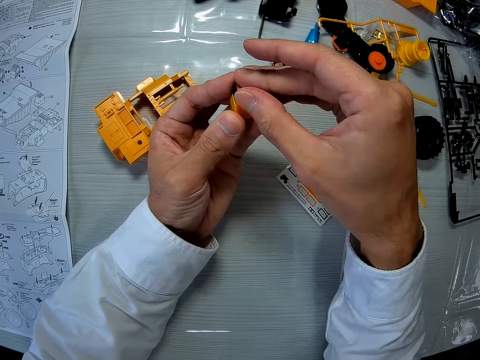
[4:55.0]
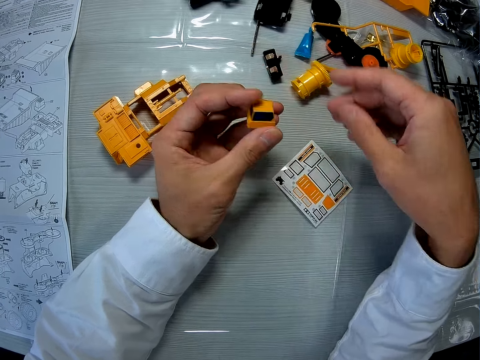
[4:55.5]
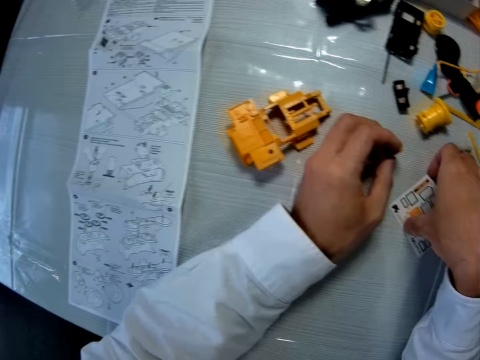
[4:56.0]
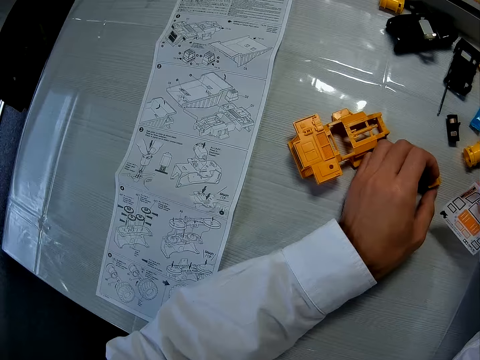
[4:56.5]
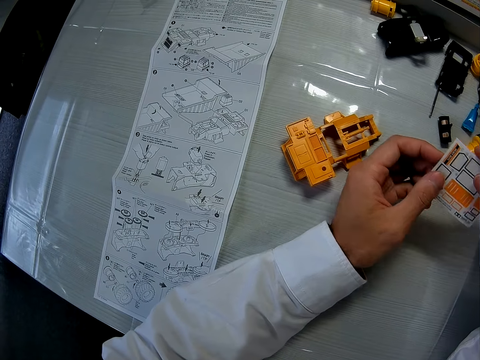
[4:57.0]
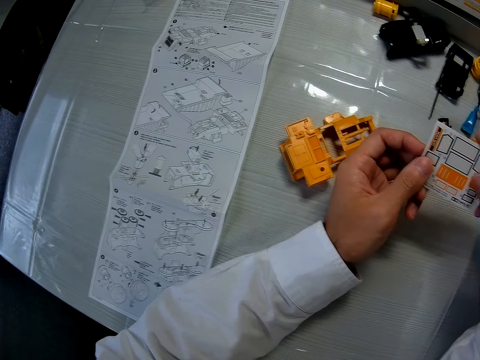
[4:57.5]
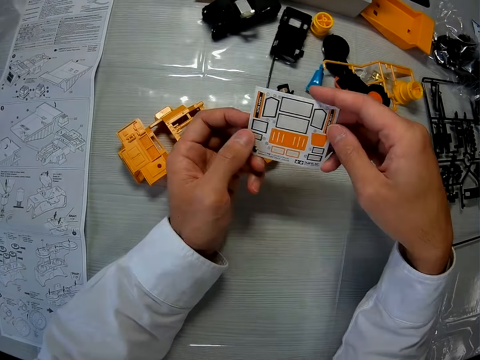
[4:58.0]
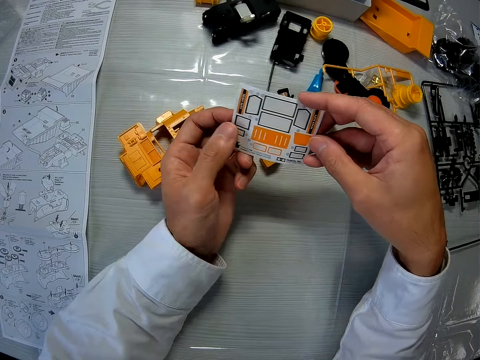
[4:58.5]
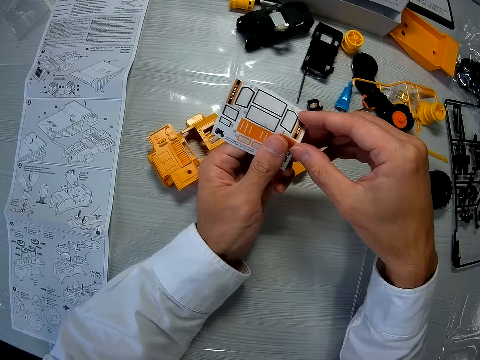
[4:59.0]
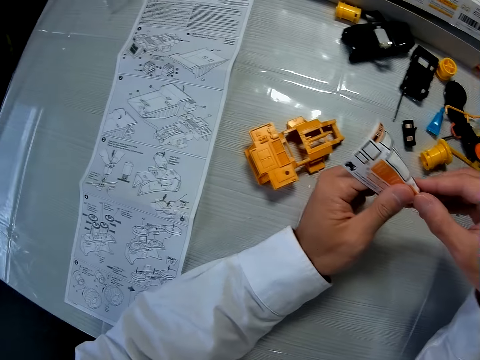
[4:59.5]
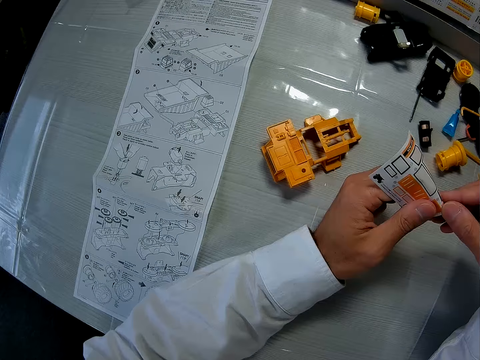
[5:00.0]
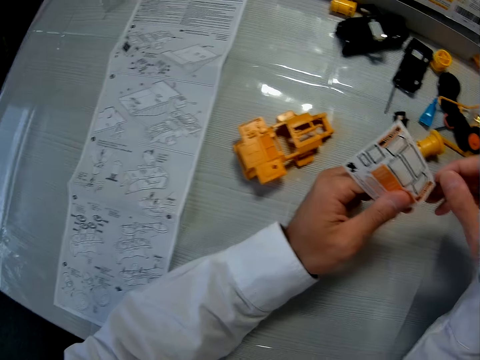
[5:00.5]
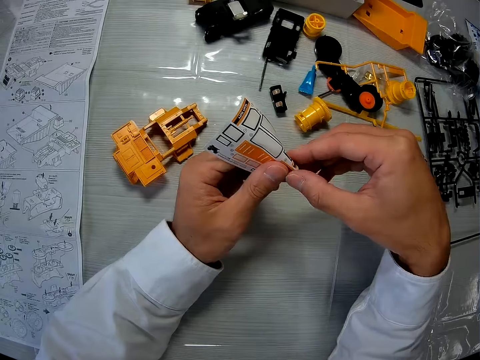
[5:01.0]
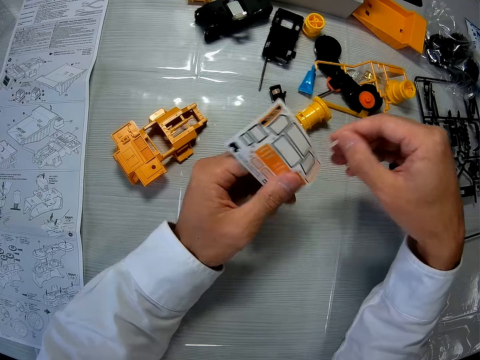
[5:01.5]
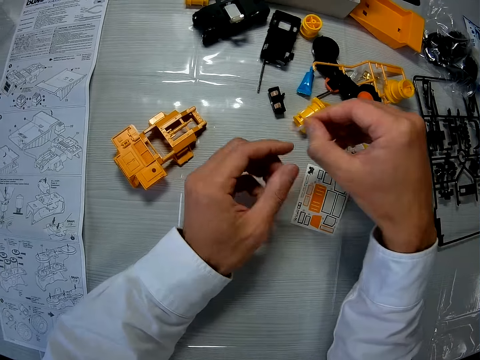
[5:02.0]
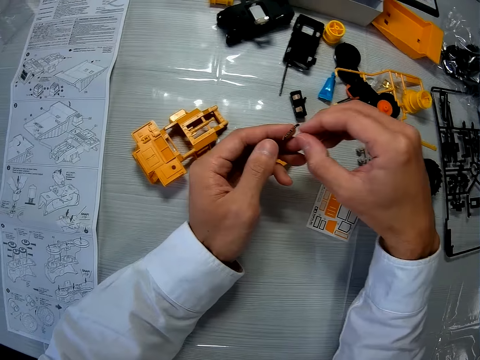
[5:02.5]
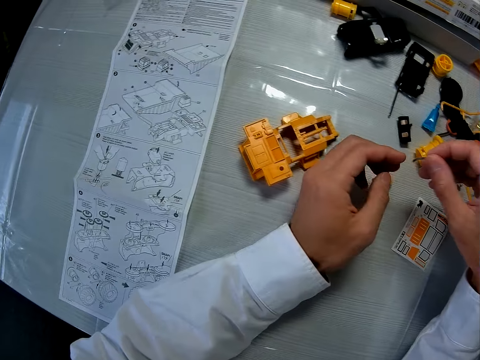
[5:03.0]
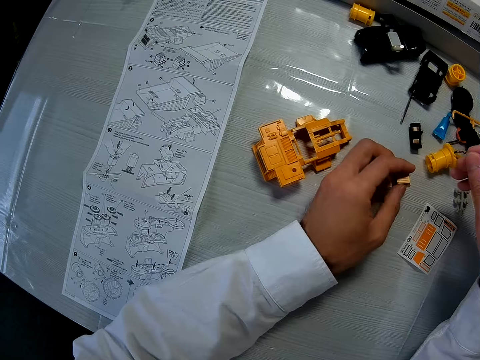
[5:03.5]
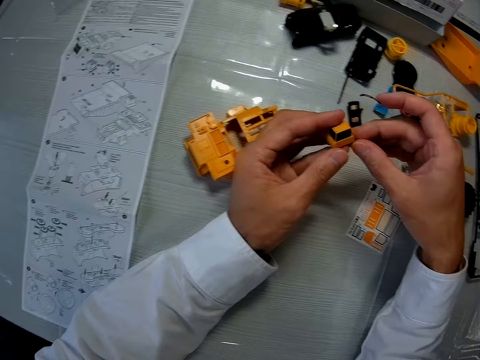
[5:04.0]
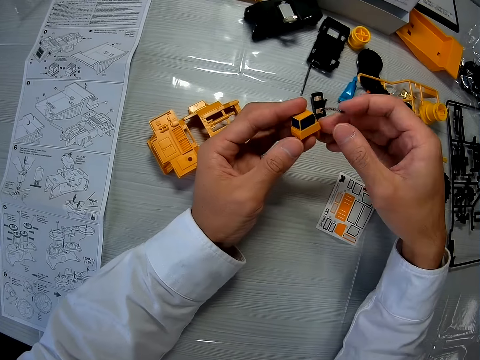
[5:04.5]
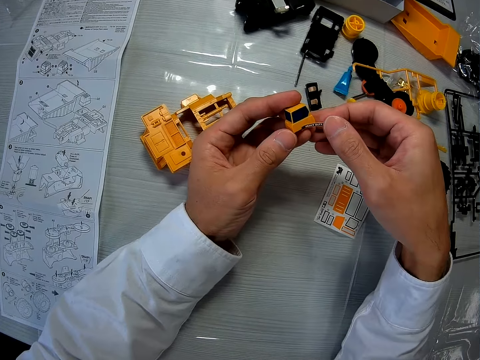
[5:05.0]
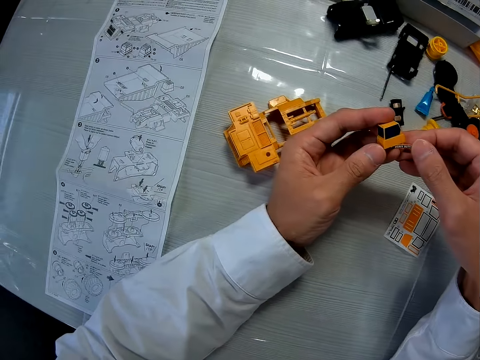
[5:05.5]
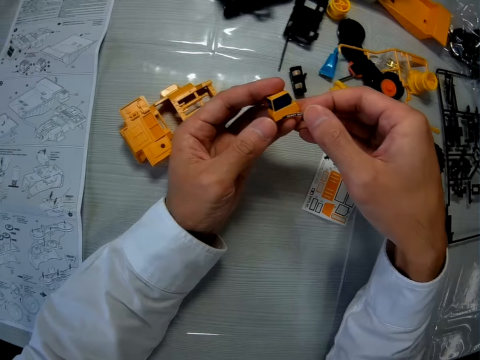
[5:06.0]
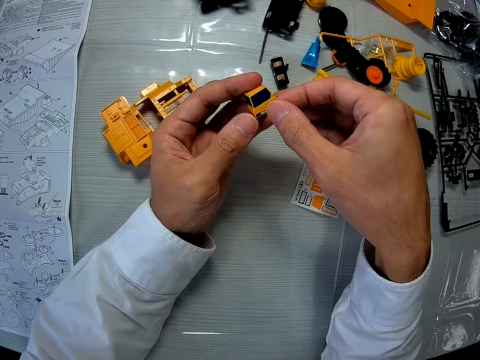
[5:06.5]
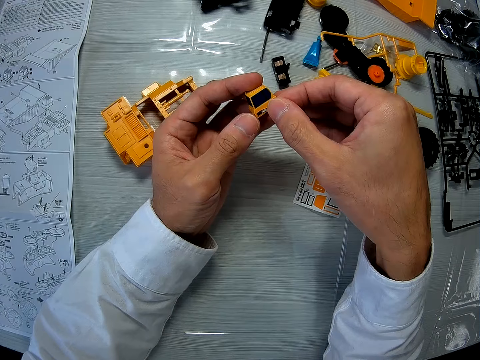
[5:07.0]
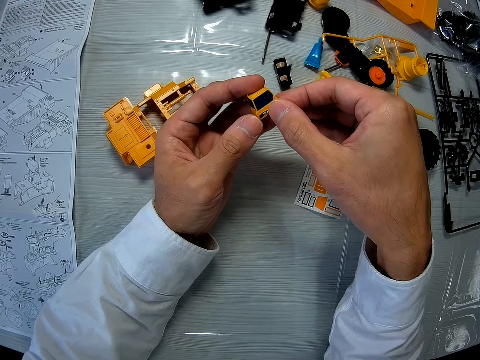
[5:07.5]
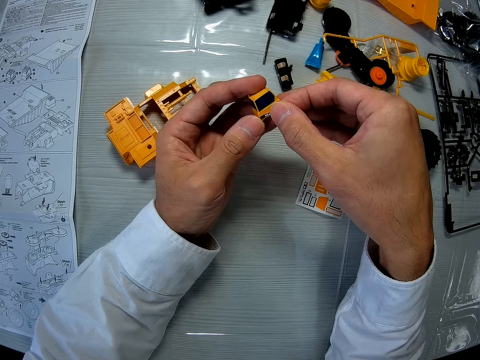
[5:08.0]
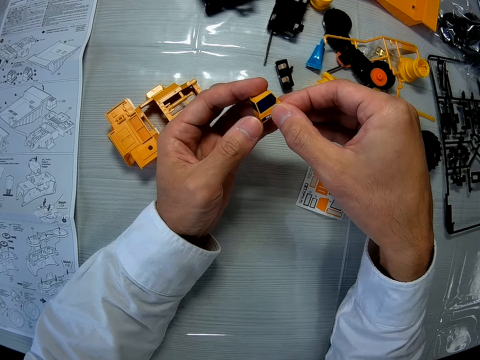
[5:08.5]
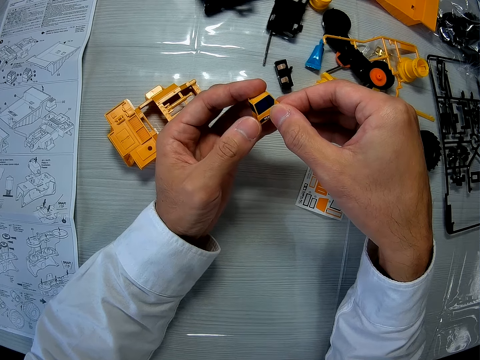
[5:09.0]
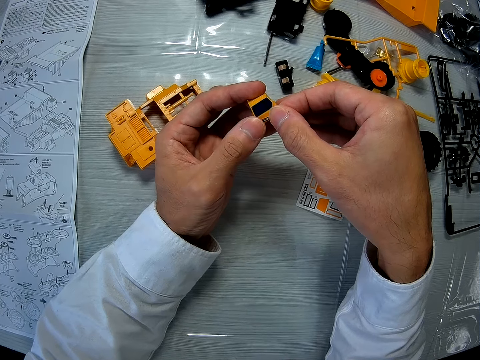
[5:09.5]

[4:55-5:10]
The camera wearer picks the paper with stickers on the table with his right hand. He holds the stickers with both hands. He moves a camera. He folds the sticker paper. He removes a sticker from the paper. He drops the paper on the table. He holds the sticker with his left hand. He holds the sticker with his right hand. He picks the toy car's part on the table with his left hand. He places the sticker on the toy car's part. He moves the camera.

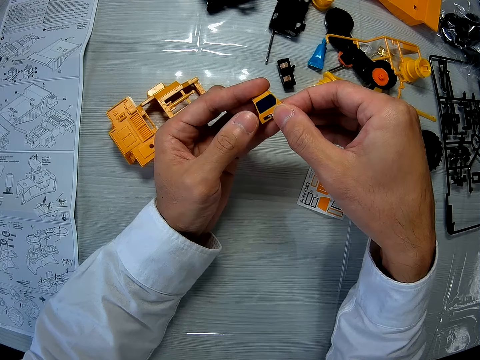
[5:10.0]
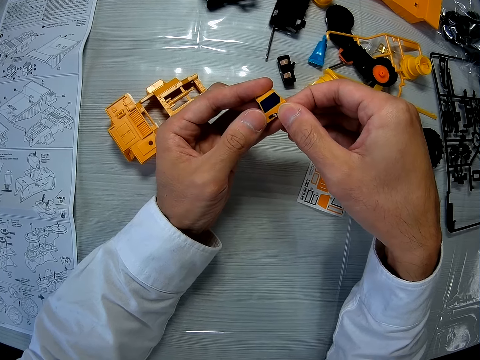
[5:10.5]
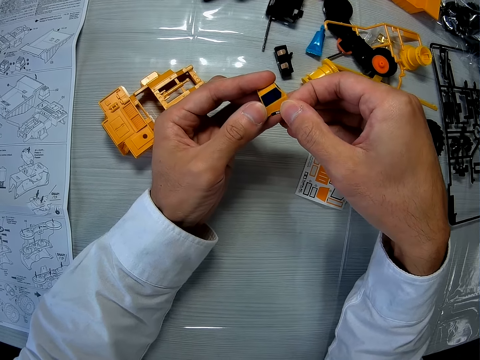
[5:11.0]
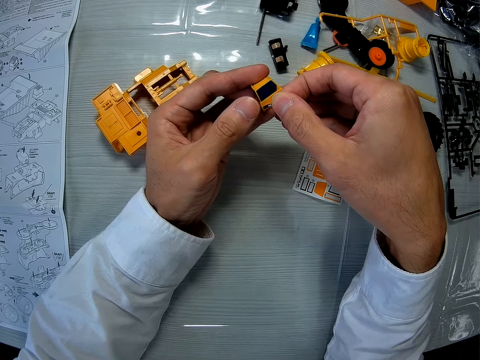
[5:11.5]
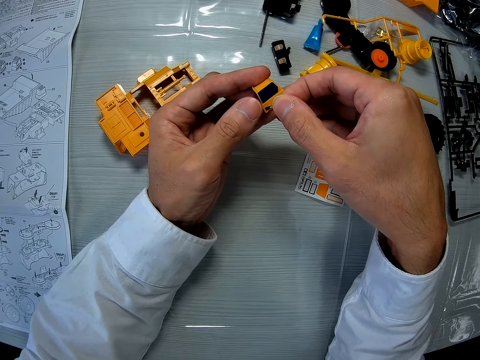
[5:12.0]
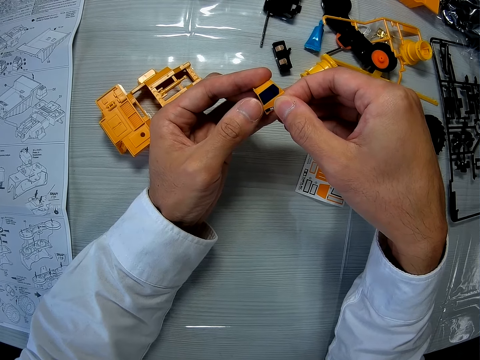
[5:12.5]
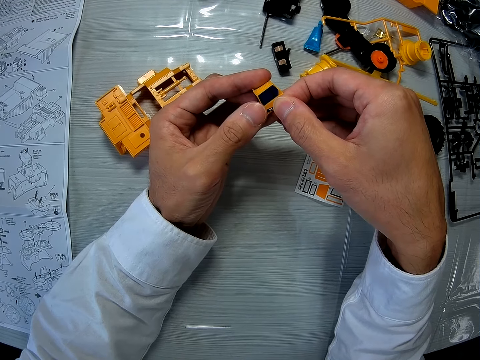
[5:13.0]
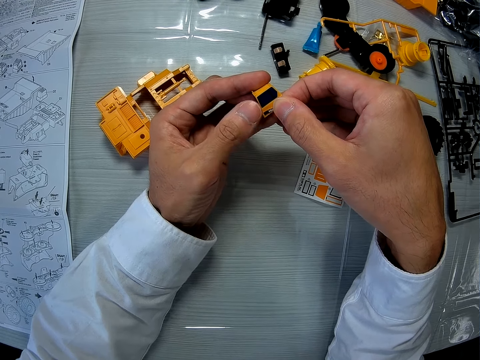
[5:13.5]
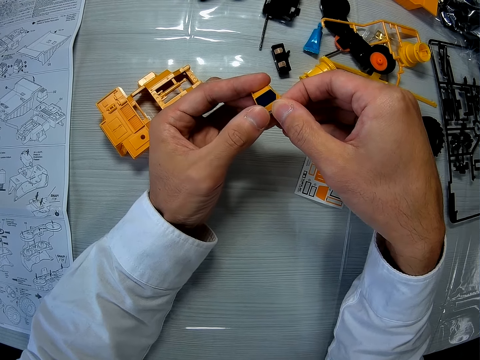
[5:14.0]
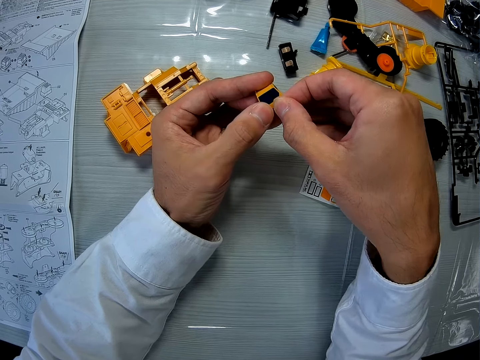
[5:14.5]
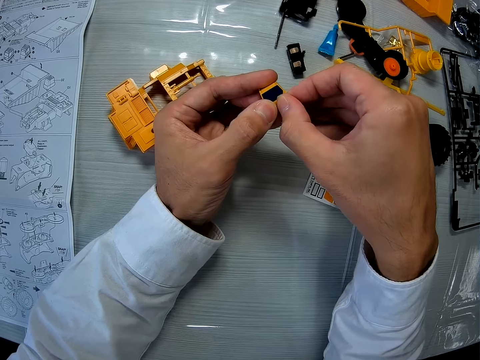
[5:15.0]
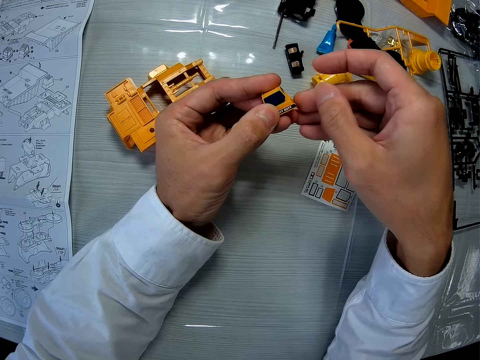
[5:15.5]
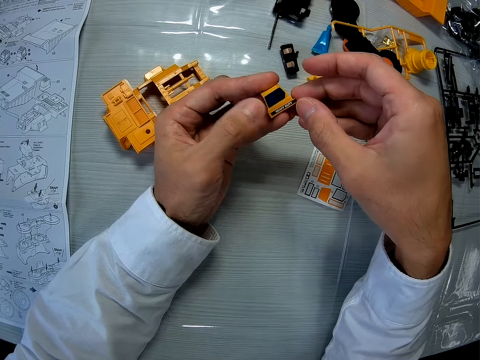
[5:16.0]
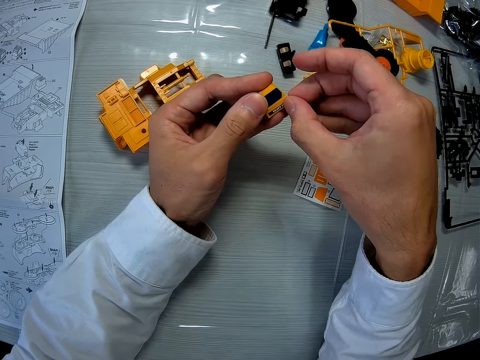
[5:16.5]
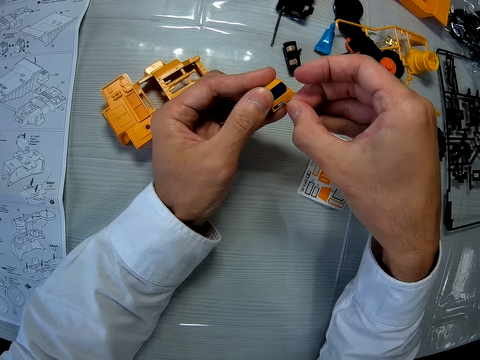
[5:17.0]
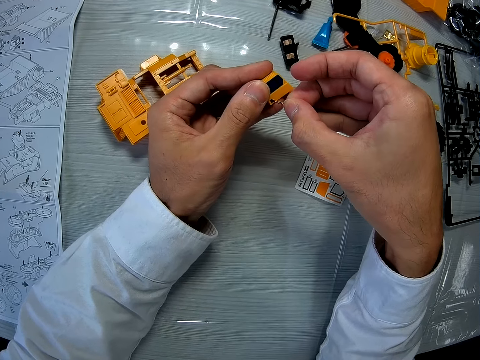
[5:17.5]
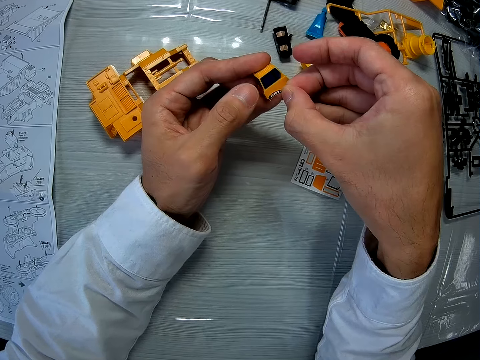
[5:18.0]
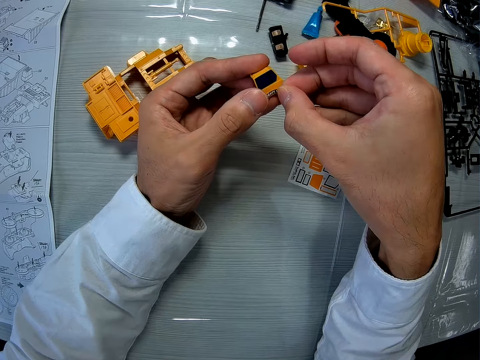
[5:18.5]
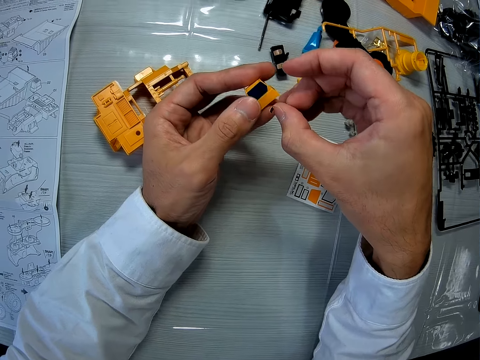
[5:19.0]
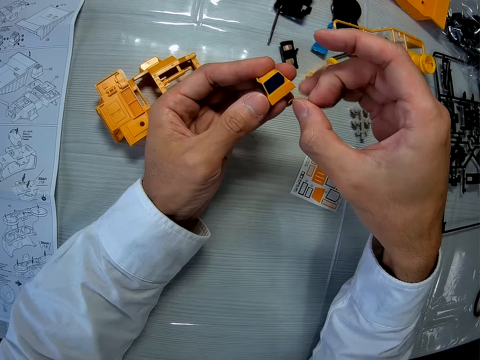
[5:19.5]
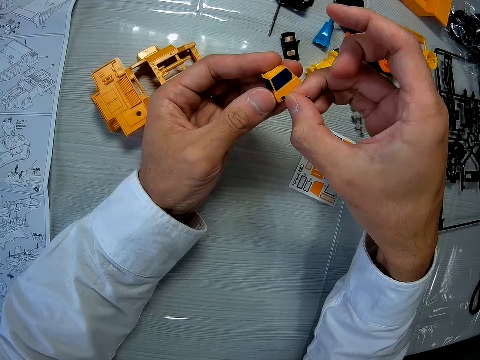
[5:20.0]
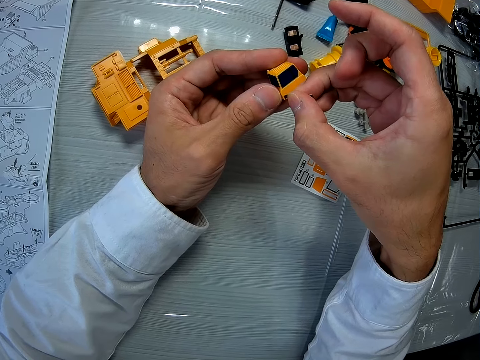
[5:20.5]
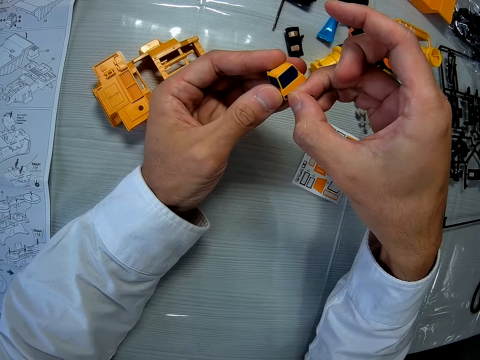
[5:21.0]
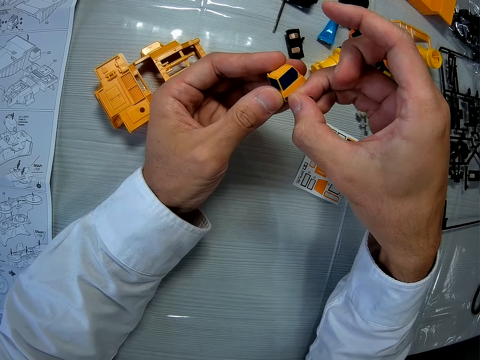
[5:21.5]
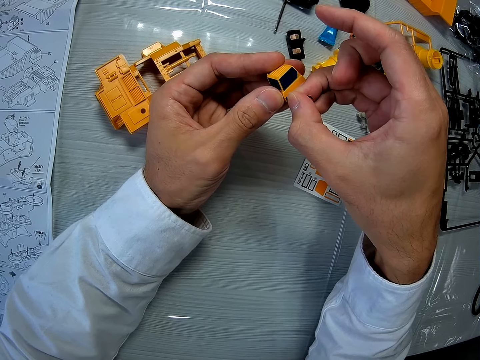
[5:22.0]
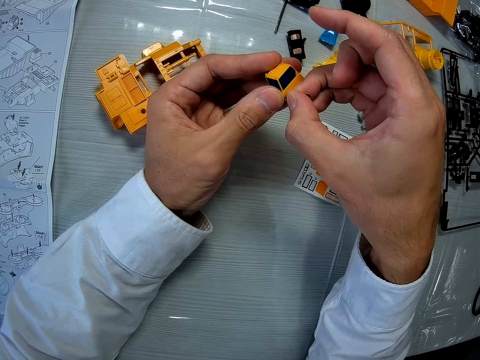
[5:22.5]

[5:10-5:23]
The camera wearer moves his fingers. He presses a sticker on a dismantled part of a toy car. He removes the sticker on the dismantled part of the toy car. He turns the dismantled part of the toy car. He sticks the sticker on the dismantled part of the toy car.
